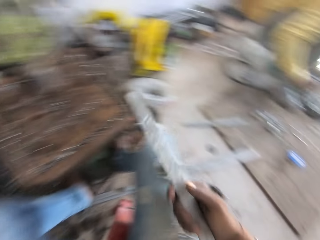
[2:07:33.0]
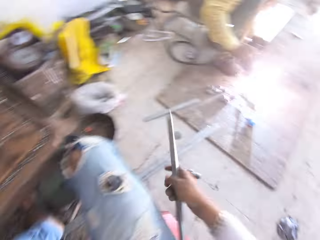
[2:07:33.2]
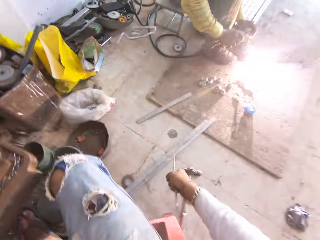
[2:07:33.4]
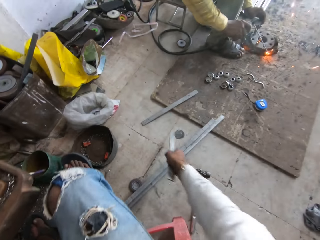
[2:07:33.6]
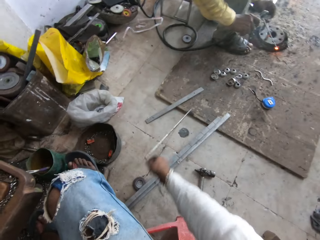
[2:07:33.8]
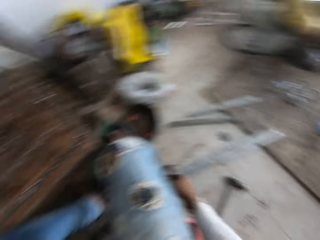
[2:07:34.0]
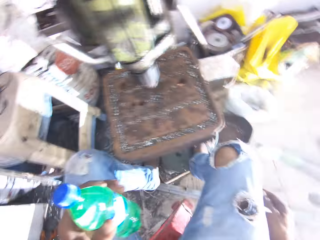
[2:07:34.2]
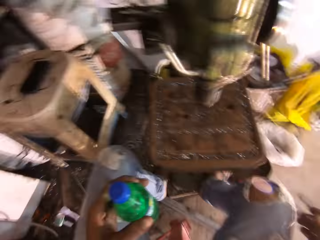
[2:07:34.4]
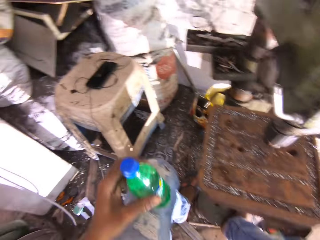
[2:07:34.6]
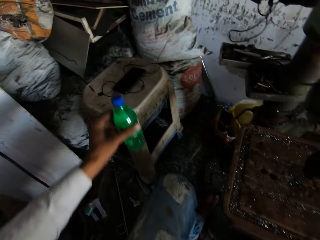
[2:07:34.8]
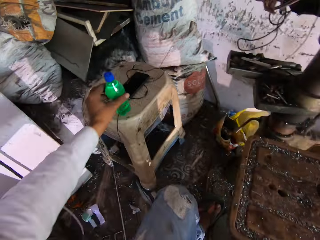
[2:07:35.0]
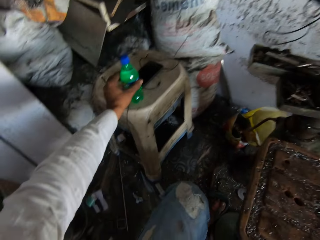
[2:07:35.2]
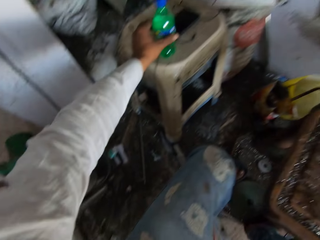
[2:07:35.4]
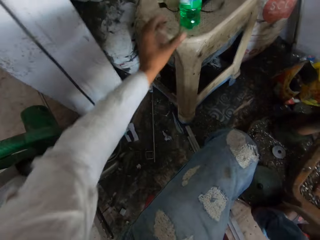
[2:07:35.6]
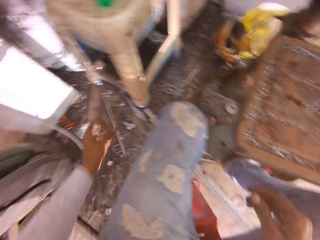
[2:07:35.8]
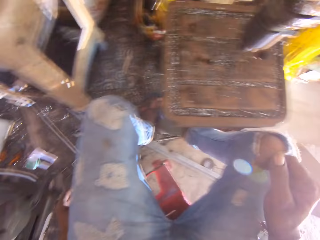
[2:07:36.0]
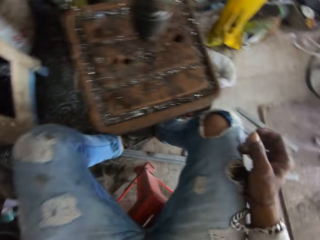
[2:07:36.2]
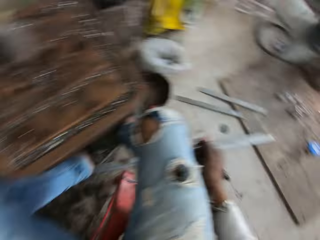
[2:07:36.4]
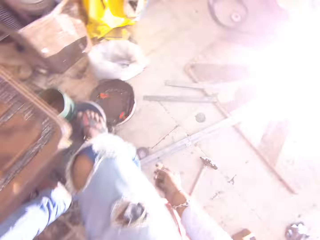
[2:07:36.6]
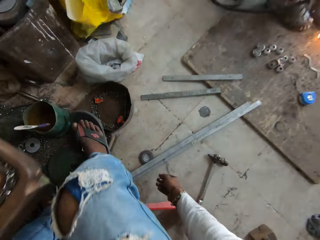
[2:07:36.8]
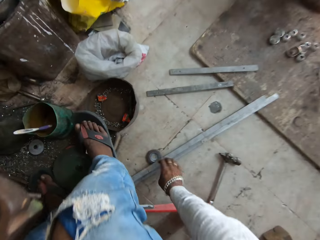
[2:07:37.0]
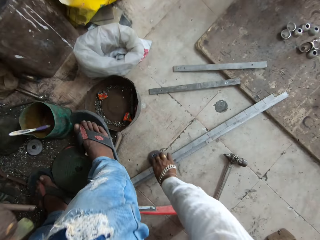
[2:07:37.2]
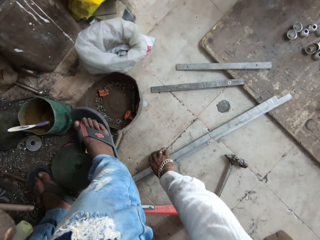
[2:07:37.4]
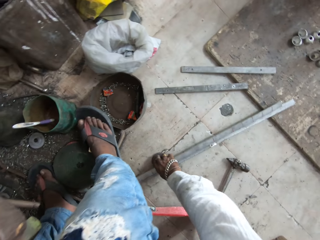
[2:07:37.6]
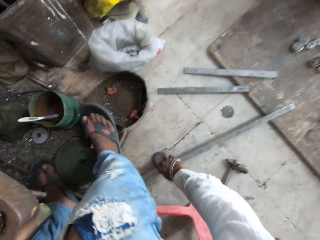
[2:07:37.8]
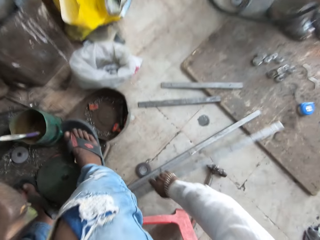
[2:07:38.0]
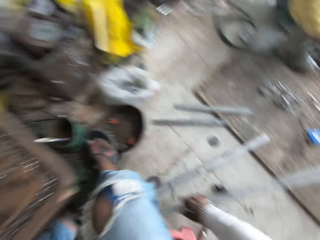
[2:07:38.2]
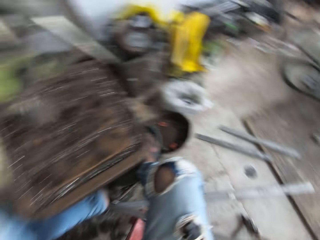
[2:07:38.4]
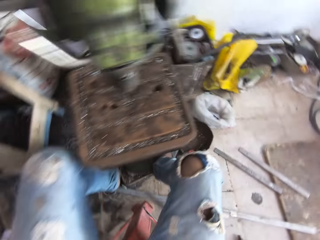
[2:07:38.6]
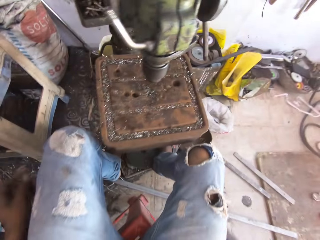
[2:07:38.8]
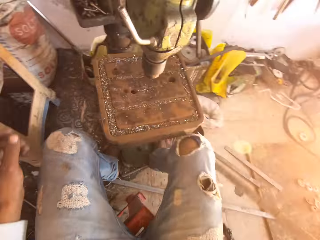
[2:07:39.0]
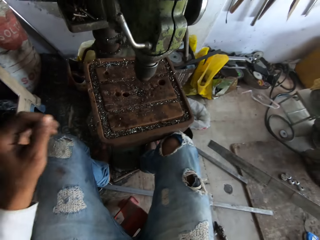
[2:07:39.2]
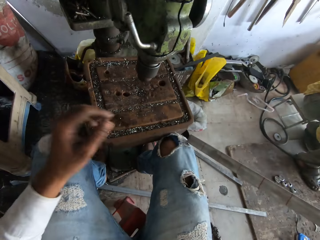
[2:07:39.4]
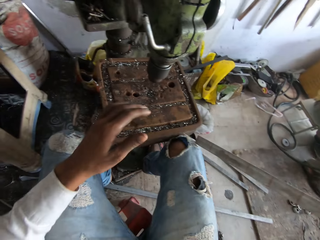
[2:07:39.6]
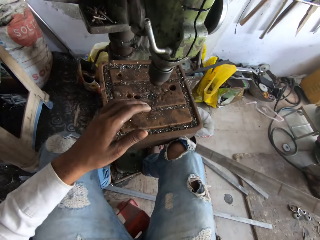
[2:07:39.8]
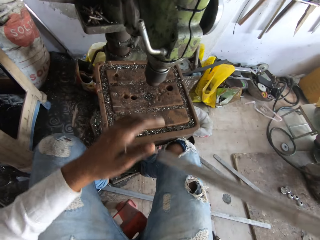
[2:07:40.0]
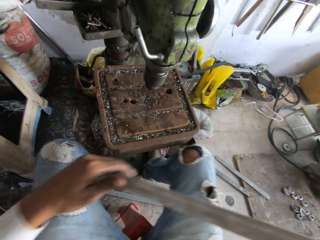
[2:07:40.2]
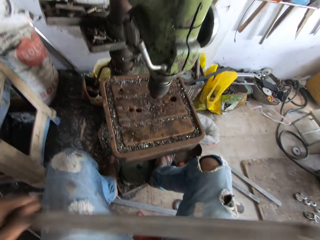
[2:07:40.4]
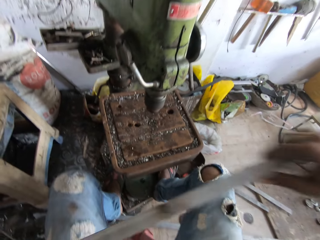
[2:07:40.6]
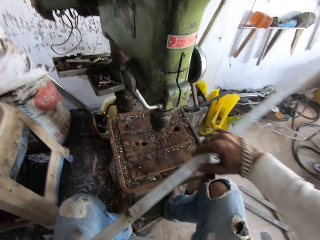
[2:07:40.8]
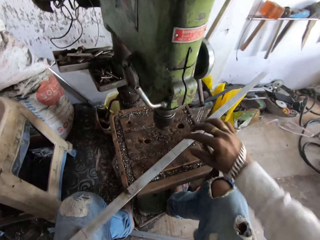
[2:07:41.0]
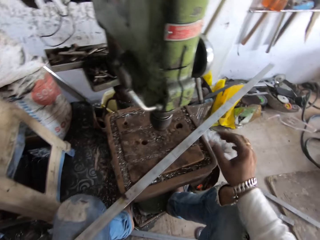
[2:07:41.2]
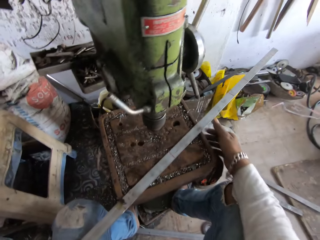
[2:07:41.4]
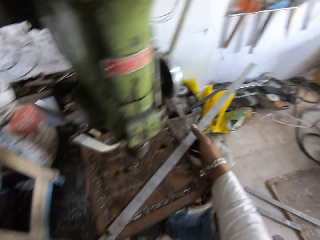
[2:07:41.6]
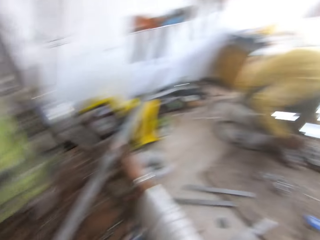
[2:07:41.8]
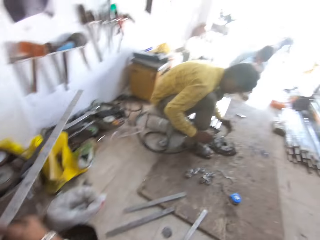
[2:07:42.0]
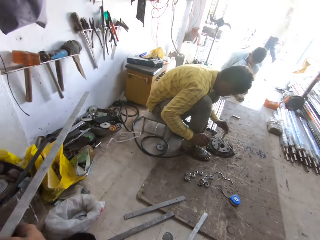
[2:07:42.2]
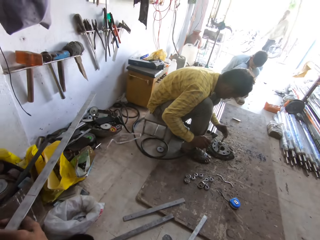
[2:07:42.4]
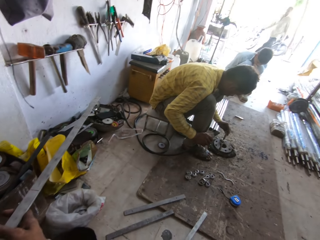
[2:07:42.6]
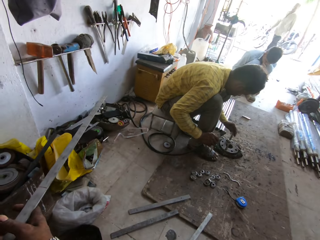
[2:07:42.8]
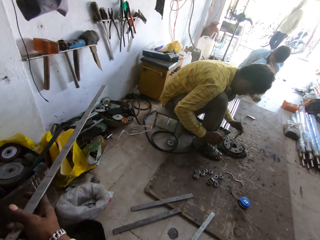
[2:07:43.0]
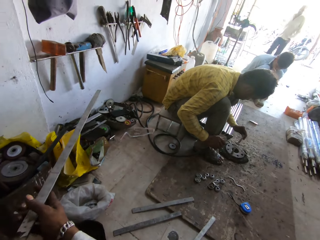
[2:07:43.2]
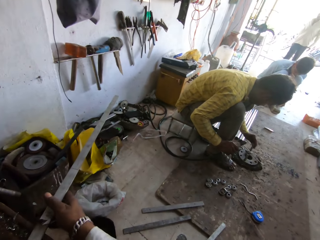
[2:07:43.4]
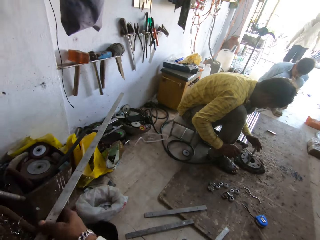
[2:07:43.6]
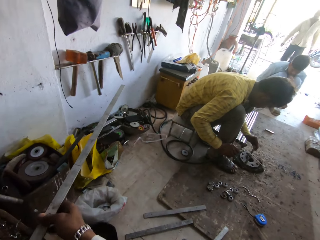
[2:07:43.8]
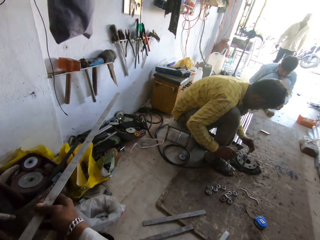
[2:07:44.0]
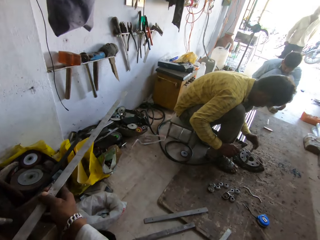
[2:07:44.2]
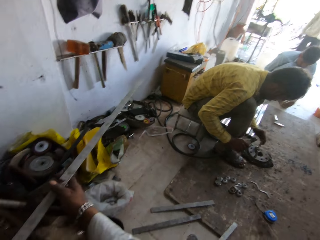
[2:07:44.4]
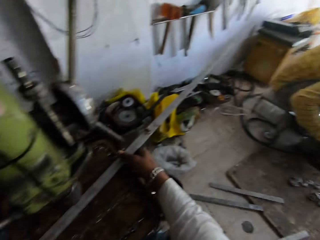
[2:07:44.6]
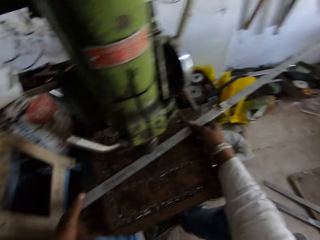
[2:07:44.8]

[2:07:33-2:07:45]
The camera wearer drops the metal on the ground. They put the plastic bottle on a stool. They pick up the metal on the ground. They hold the metal with both hands. They place the metal under the driller. They put the metal on the table. They look around the welding room.

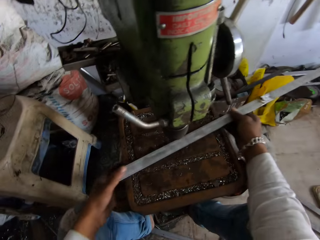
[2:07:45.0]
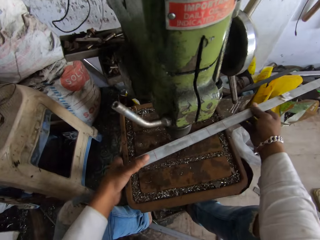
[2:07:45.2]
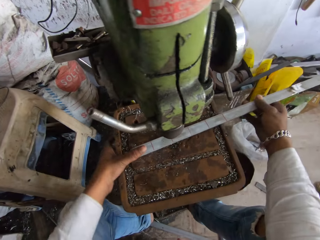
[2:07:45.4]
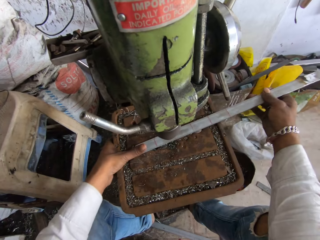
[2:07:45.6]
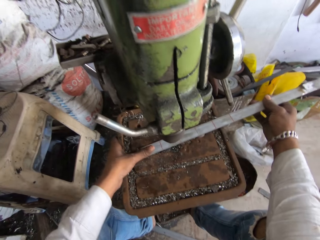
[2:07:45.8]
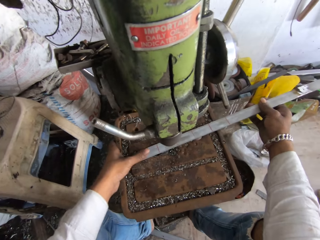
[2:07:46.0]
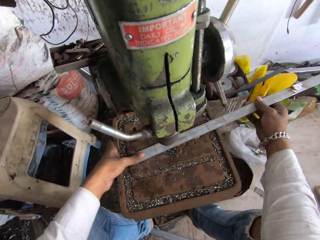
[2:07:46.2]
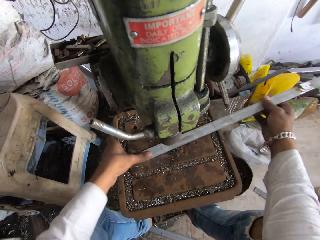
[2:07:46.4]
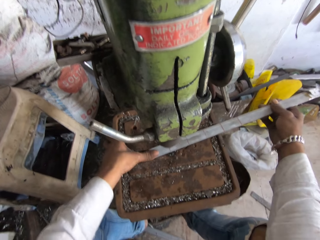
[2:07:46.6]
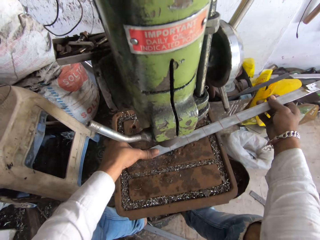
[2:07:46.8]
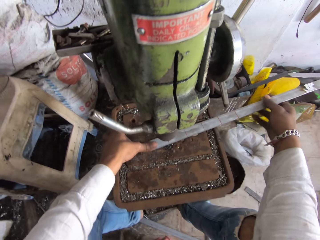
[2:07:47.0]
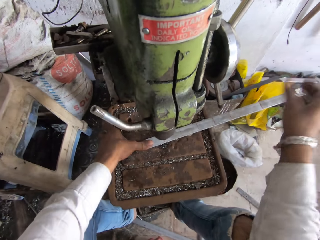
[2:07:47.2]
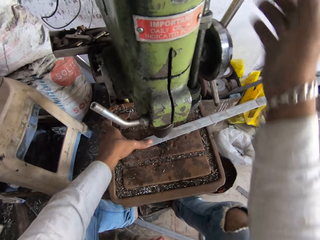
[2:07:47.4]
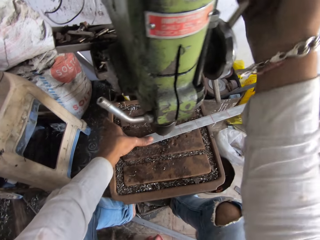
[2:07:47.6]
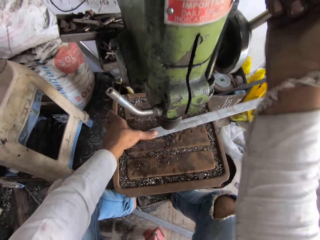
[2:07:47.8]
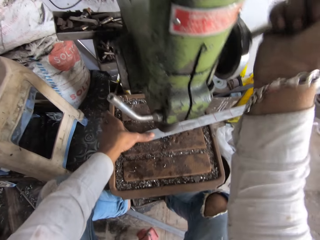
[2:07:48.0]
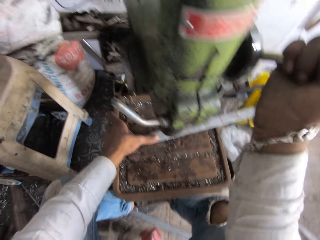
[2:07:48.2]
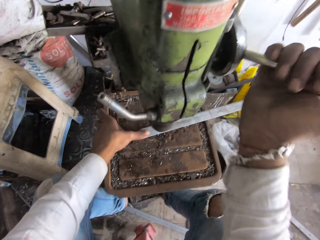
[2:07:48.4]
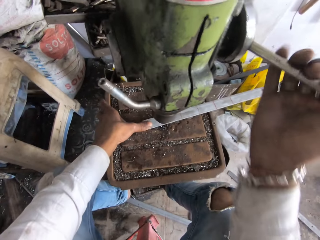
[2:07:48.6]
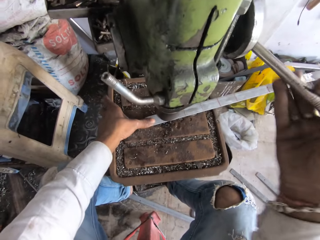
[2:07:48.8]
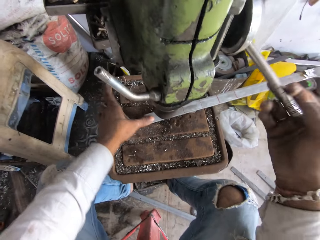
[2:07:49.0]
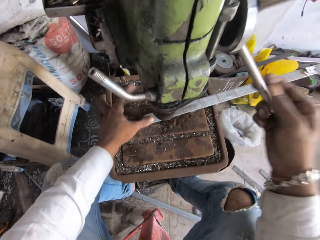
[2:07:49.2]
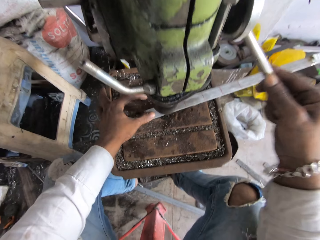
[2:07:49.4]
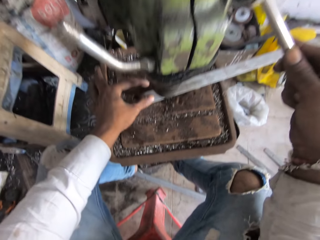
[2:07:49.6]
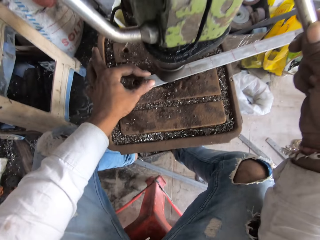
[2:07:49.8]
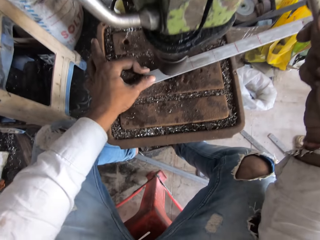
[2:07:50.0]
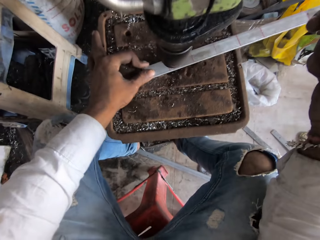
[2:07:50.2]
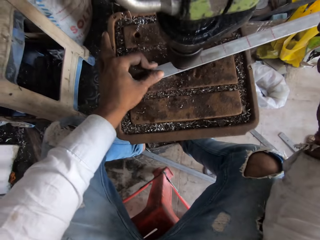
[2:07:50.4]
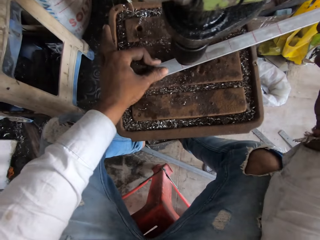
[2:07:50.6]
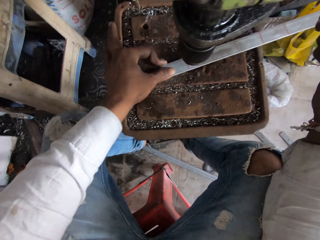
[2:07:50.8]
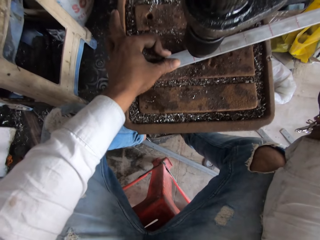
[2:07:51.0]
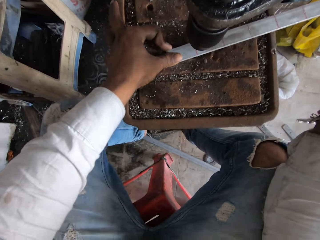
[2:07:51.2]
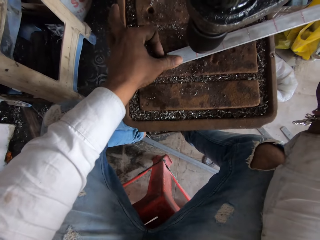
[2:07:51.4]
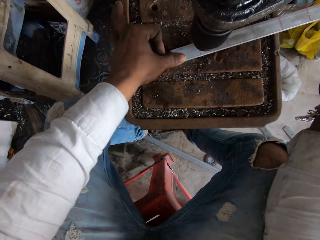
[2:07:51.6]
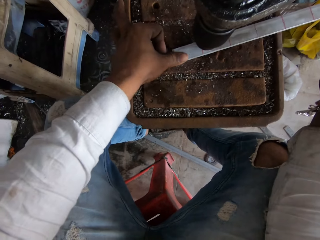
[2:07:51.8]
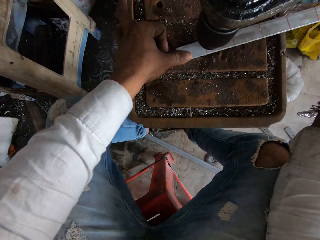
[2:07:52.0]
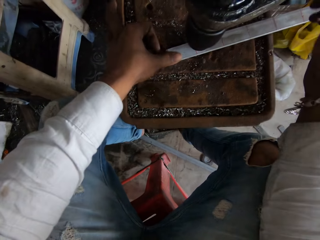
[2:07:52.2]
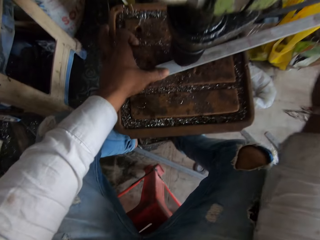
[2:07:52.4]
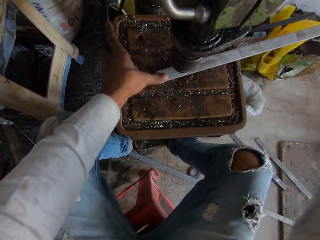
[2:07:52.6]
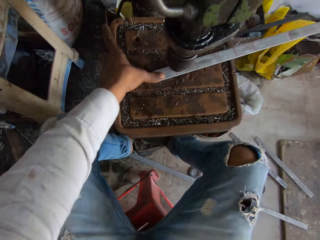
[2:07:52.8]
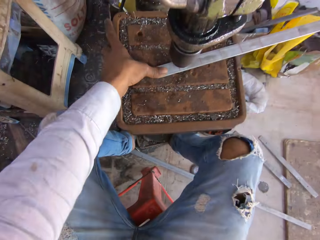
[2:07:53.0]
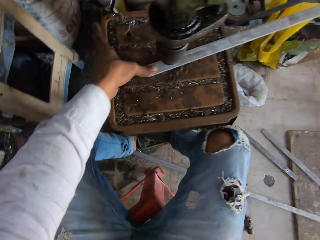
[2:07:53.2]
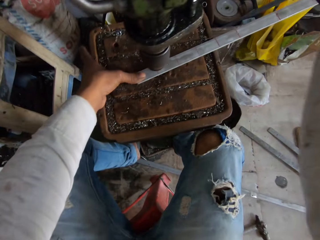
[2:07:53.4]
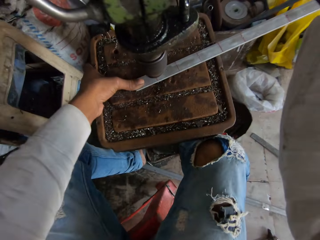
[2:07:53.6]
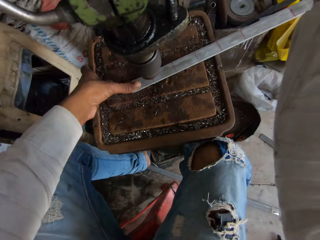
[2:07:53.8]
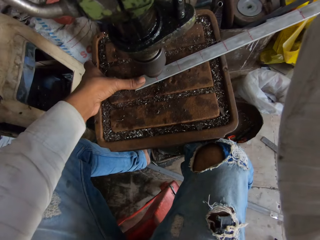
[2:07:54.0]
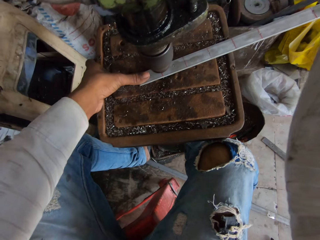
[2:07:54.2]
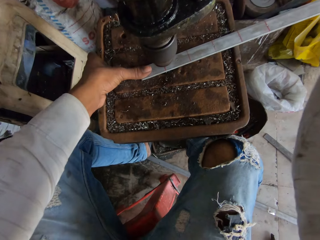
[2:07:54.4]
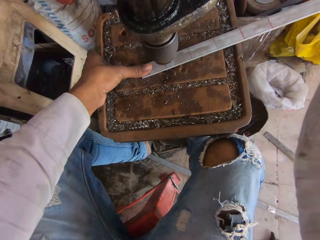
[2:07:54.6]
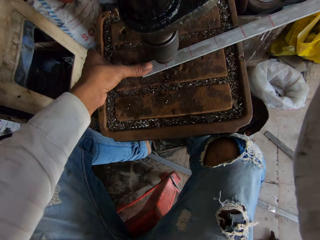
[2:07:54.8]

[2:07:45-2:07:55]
The camera wearer puts the metal under the drill machine. They push the driller downward. They turn the hand wheel. They drill the metal with a driller.
